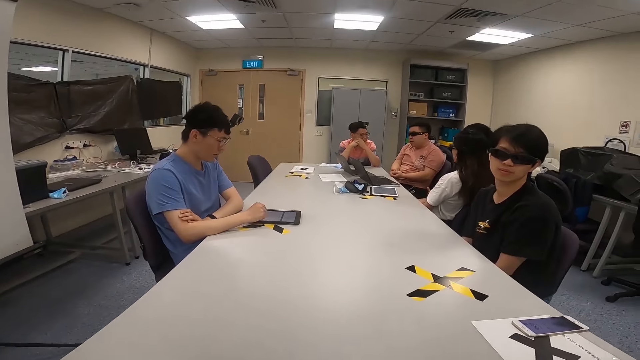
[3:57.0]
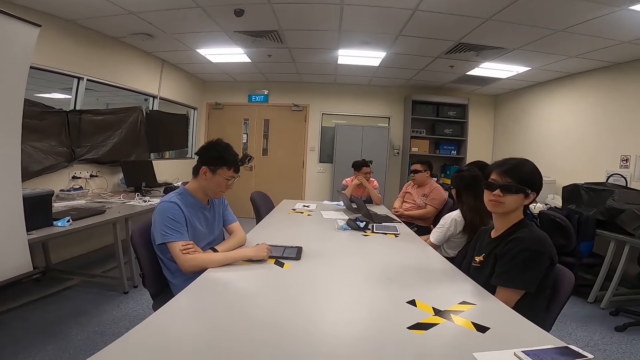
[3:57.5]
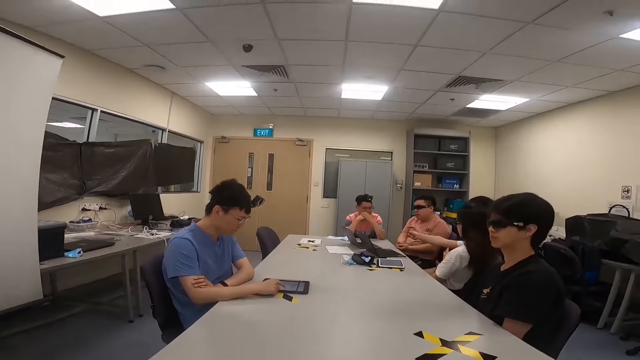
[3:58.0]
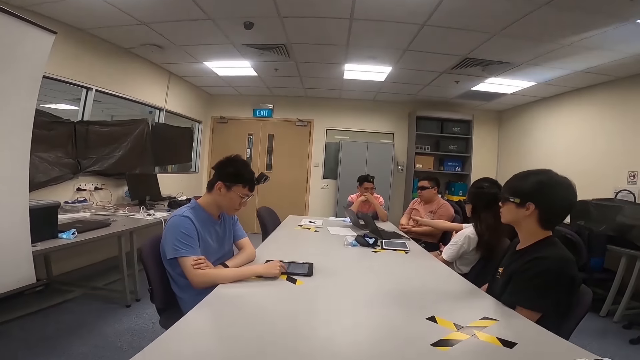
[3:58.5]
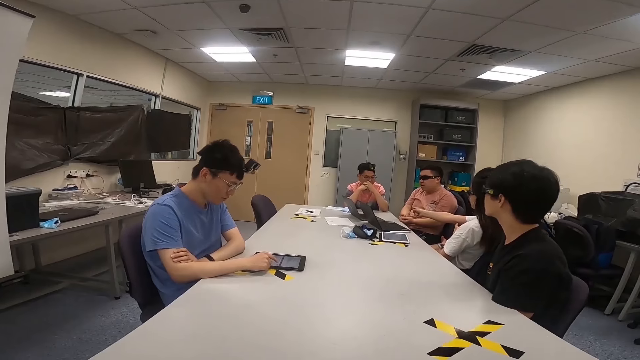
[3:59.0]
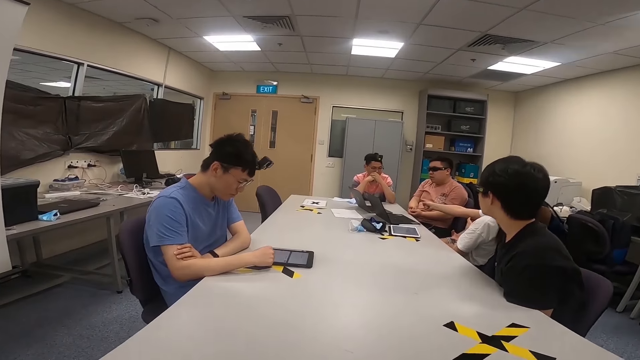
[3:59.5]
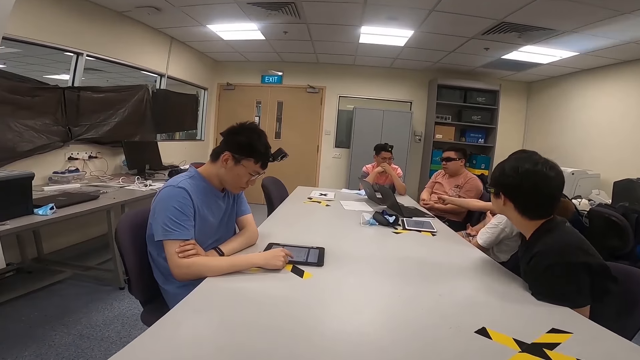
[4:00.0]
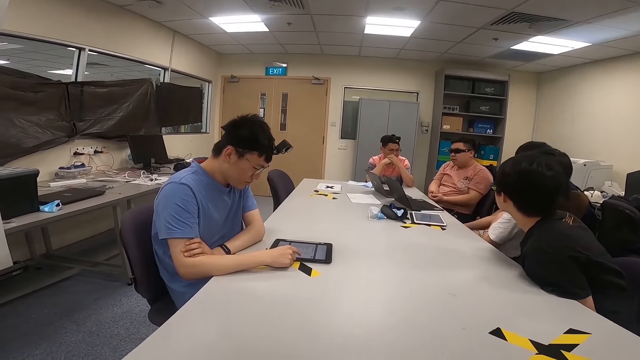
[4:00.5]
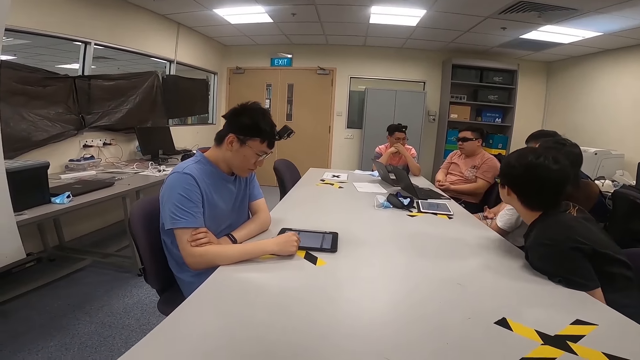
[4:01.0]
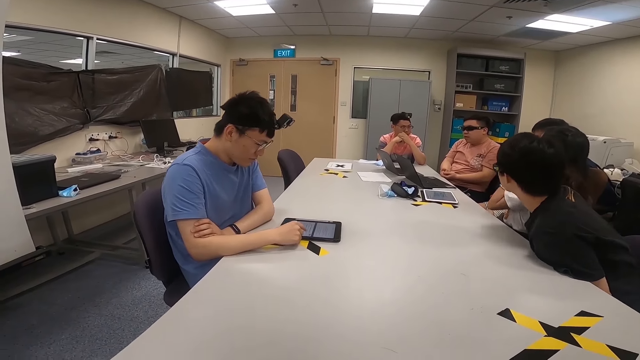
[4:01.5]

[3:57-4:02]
A man operates a tablet with his hand. A lady stretches her hand. Another man looks around a room. Another man looks around the room. Another man looks around the room. Another man leans on a table.

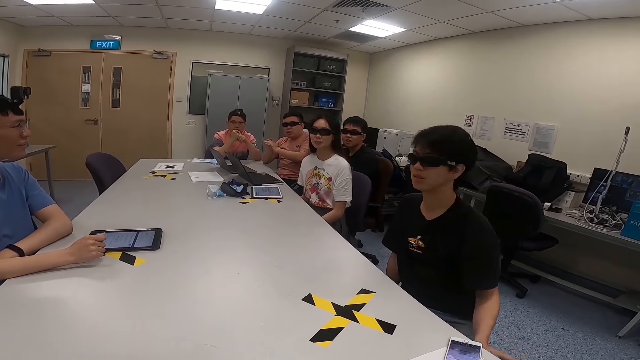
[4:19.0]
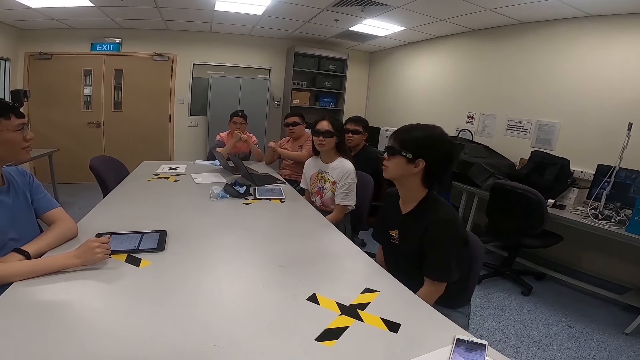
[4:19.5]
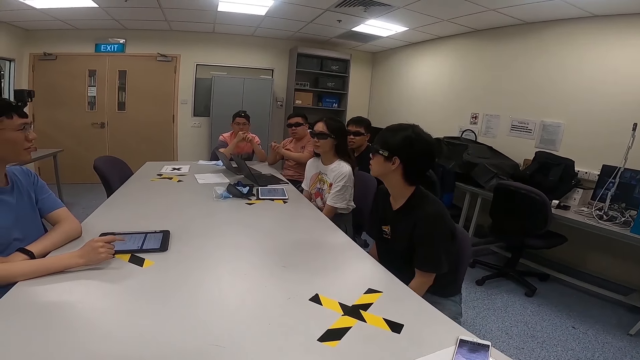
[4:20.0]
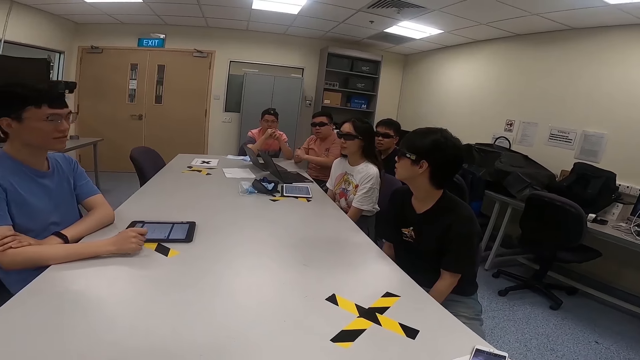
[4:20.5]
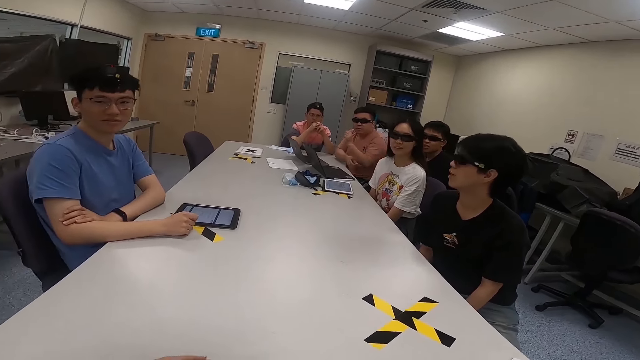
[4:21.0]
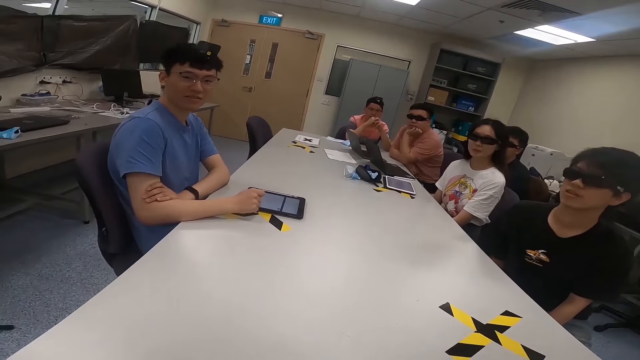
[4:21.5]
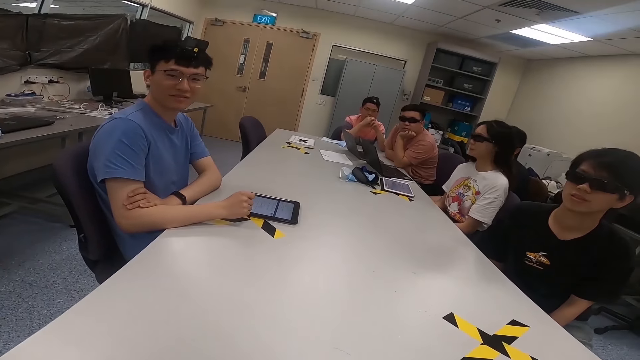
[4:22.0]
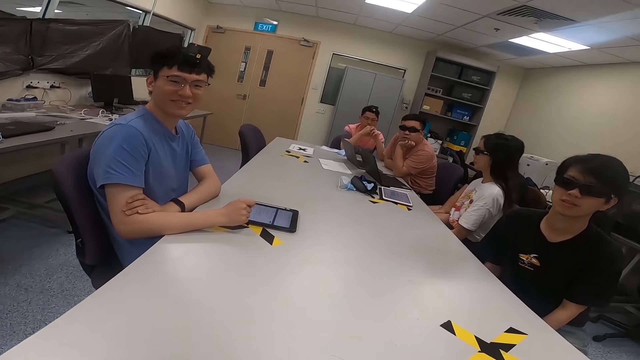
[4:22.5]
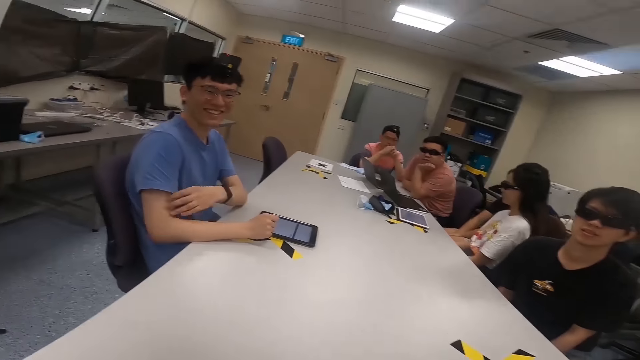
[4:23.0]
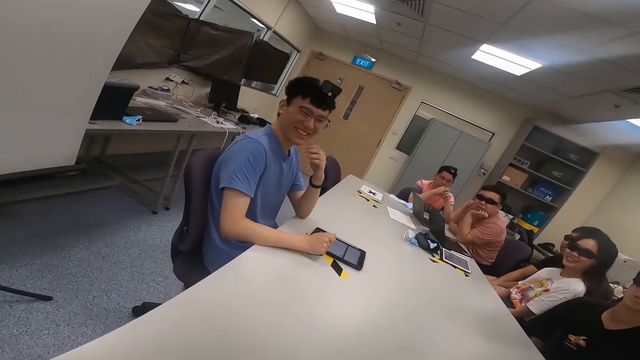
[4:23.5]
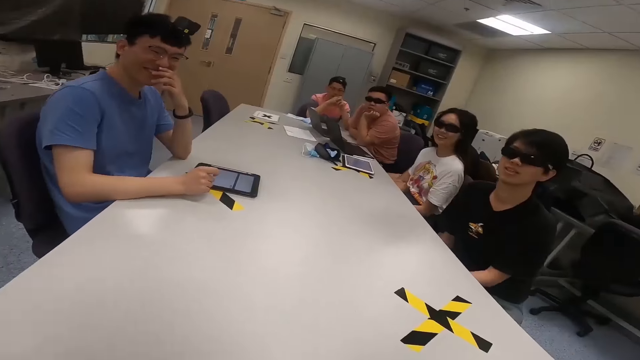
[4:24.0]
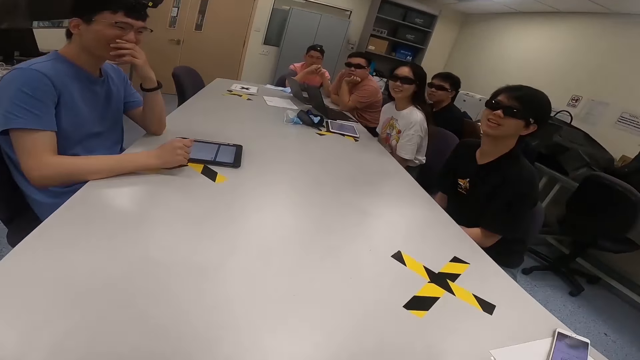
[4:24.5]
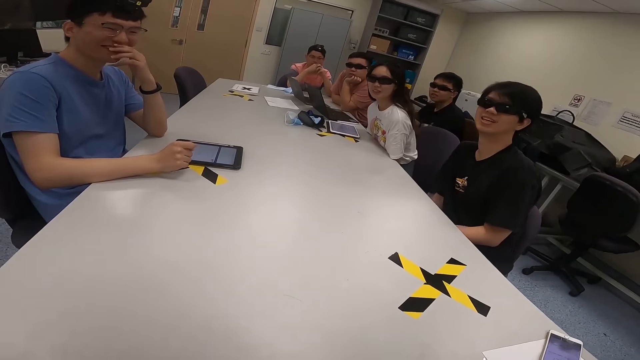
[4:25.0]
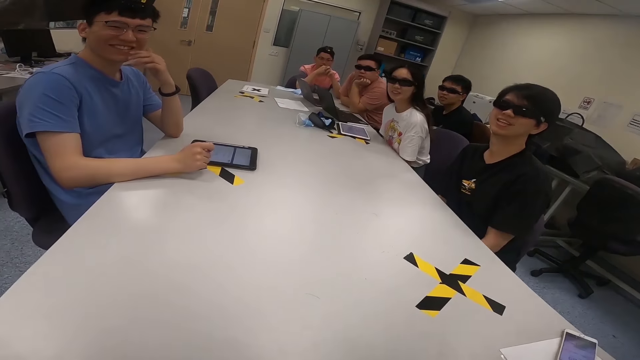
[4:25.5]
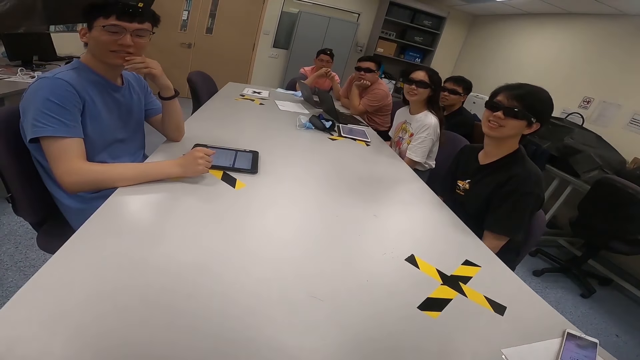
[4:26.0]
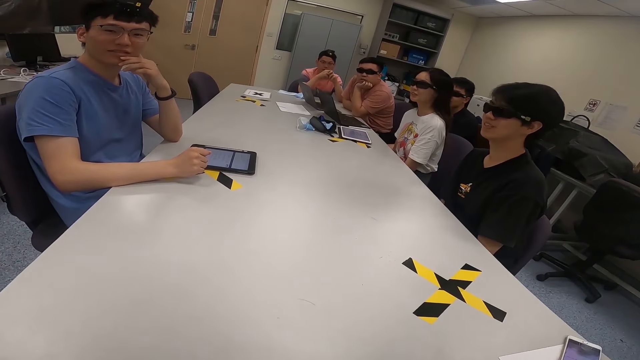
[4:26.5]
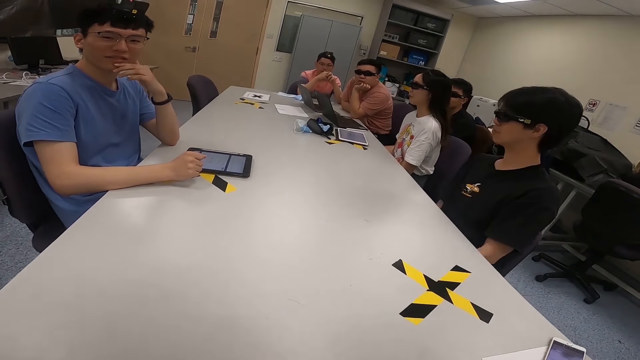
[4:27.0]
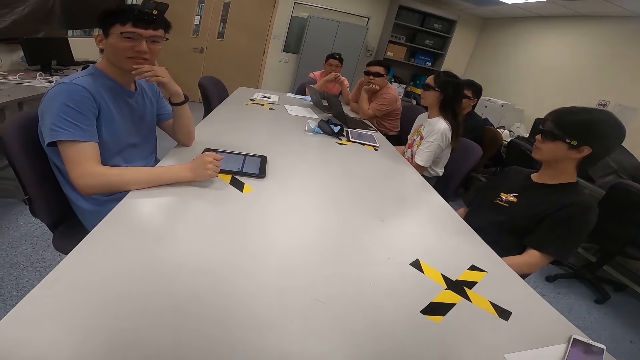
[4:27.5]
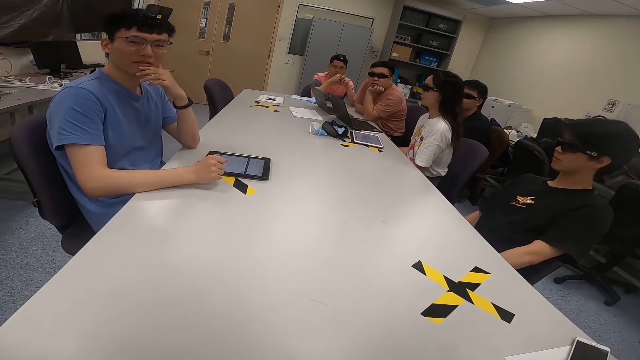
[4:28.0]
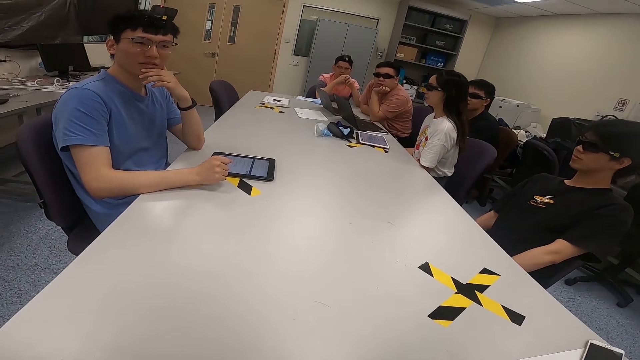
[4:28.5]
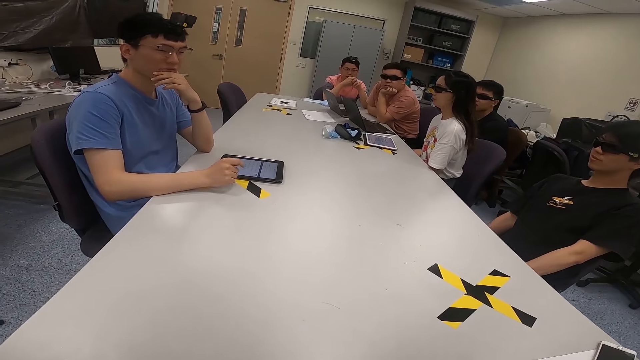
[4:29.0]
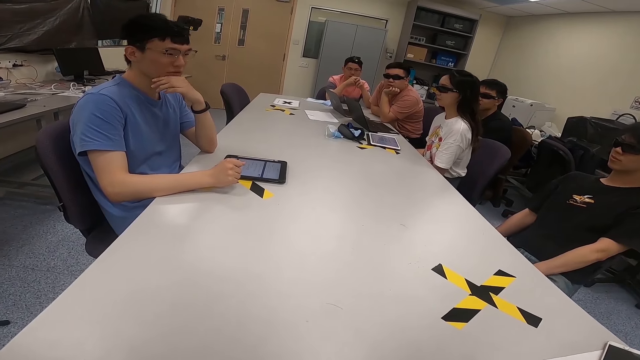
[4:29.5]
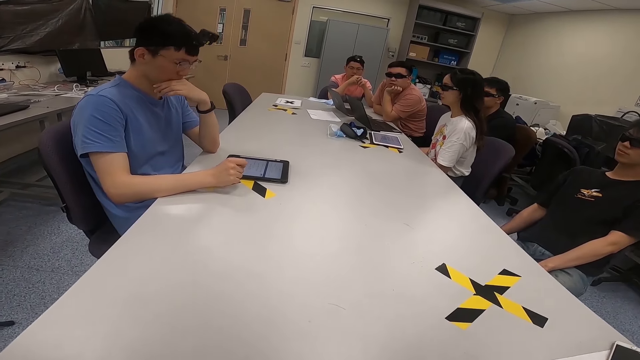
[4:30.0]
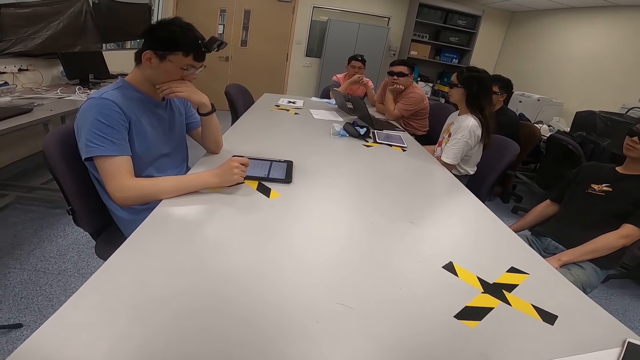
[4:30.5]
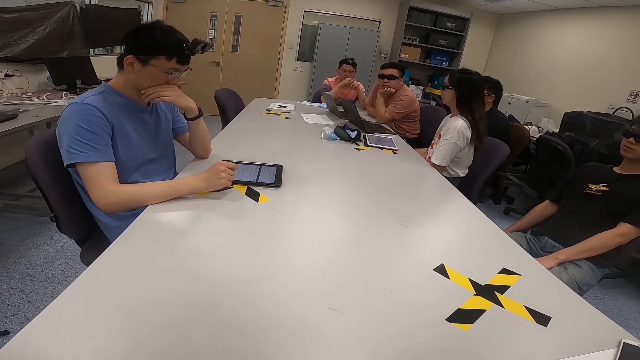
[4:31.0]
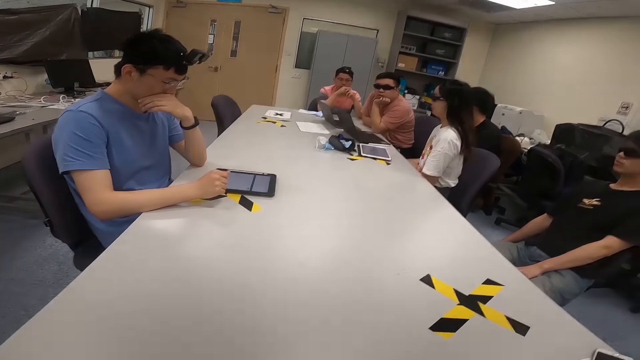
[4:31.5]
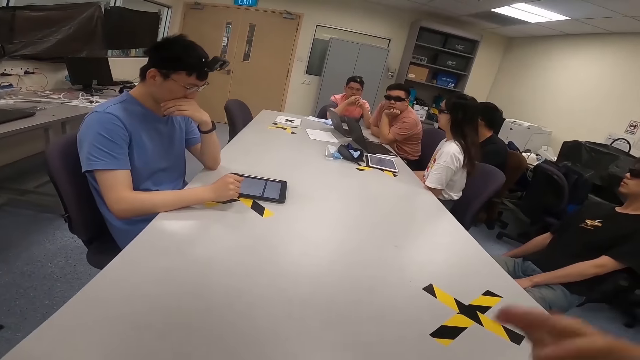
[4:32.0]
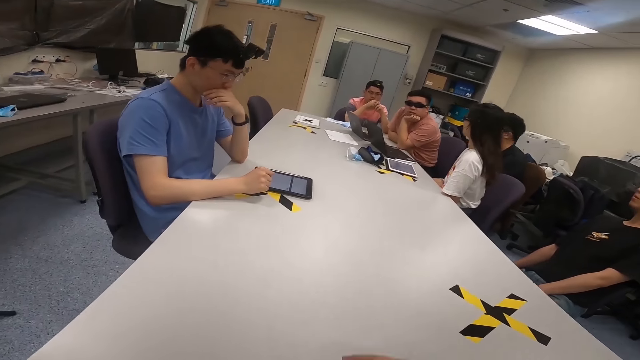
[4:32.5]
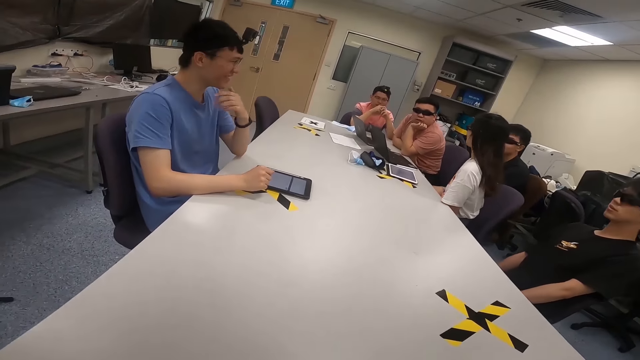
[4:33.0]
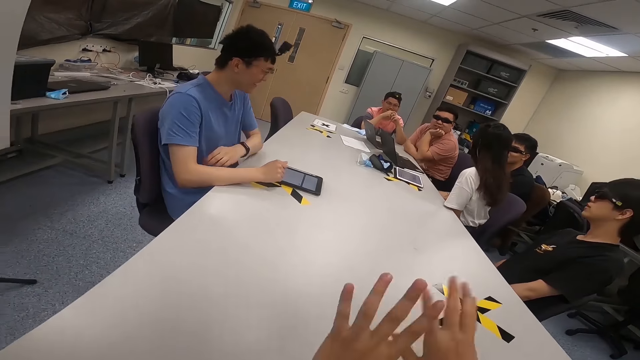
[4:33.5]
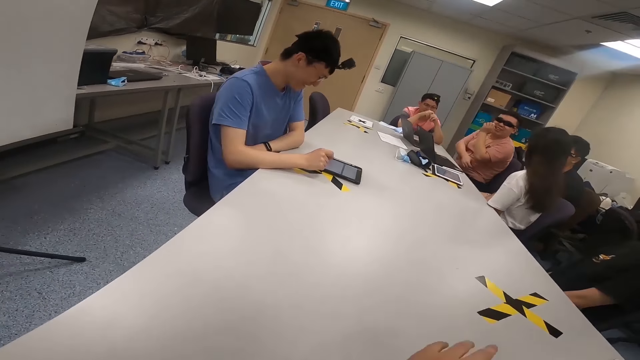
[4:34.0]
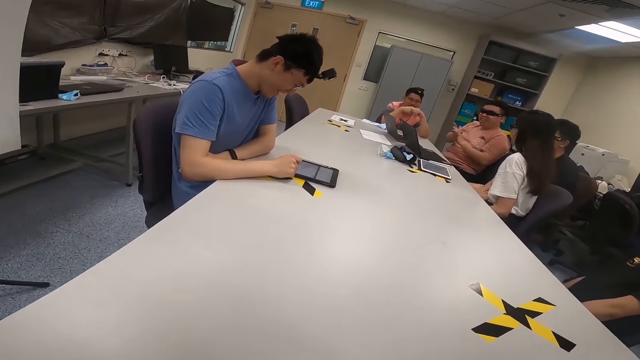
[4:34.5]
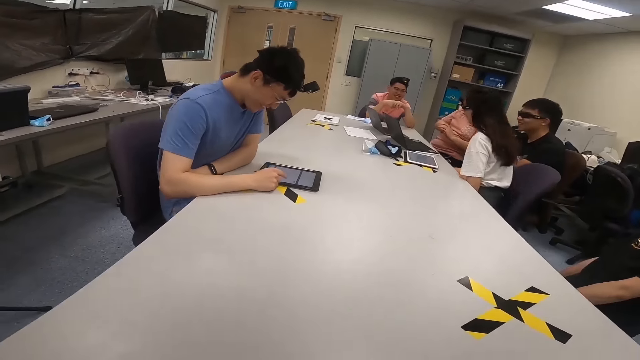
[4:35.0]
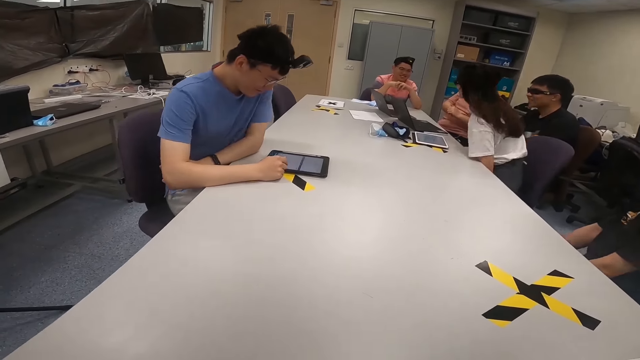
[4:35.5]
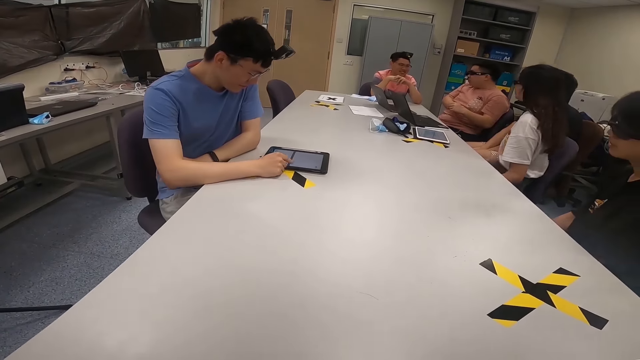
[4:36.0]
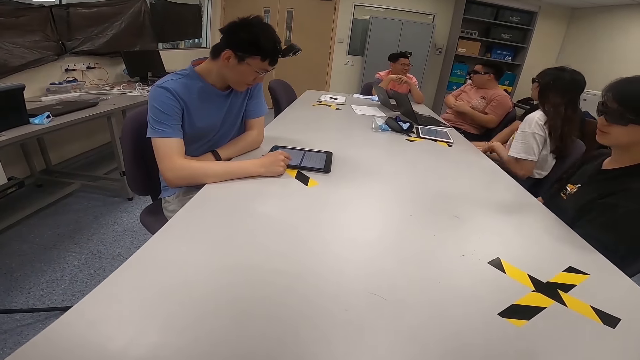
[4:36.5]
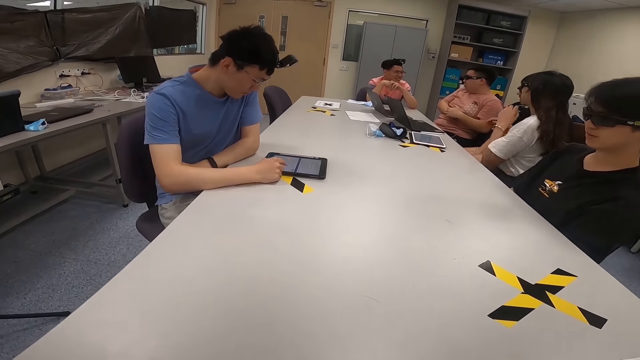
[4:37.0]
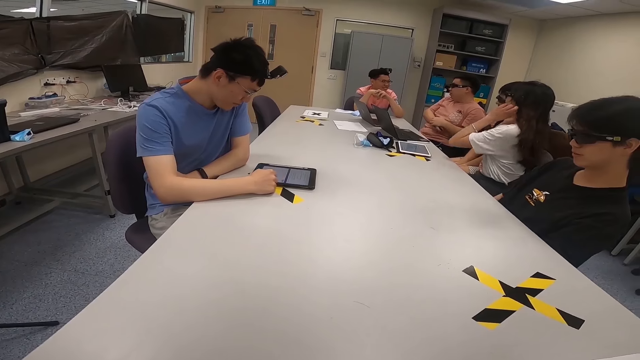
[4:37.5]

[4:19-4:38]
A lady swings her chair. A man puts his hand on his chin. Another man swings his chair on the floor. The lady nods her head. The camera wearer interacts with a third man. The third man covers his mouth and rubs his face. The lady looks around a room. The first man looks around the room. The camera wearer moves his hands over a table. The third man looks around the room. Another man moves with the chair. The second man looks around the room. The camera wearer looks around the room. He moves his hands over the table. The second man swings his chair on the floor. The third man operates his iPad. The first man rubs his hands. The third man puts his hand on his lap. The lady moves forward and swings her chair on the floor. The camera wearer looks around the room.
